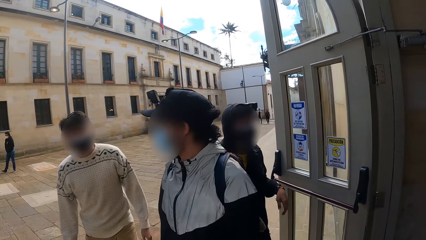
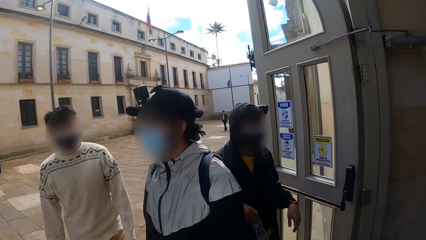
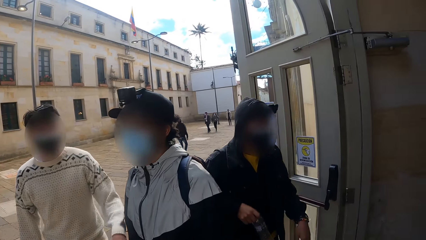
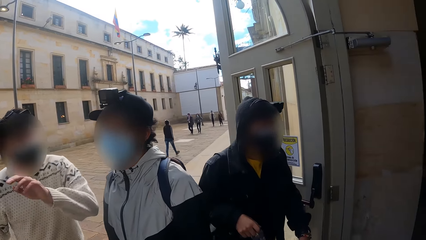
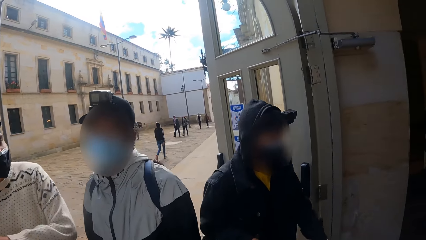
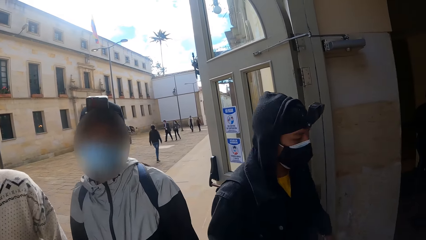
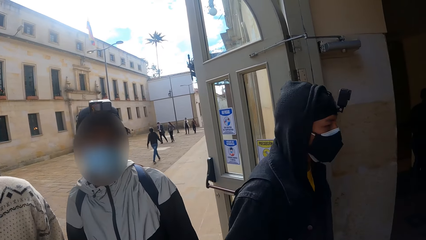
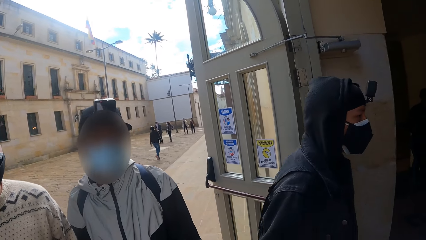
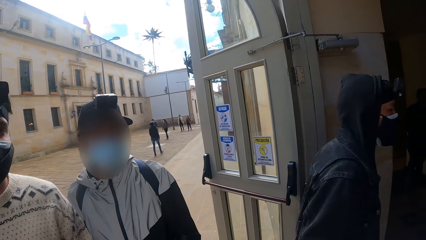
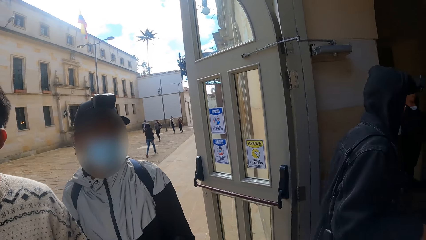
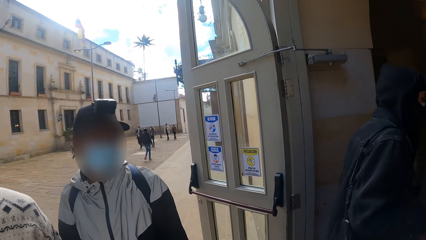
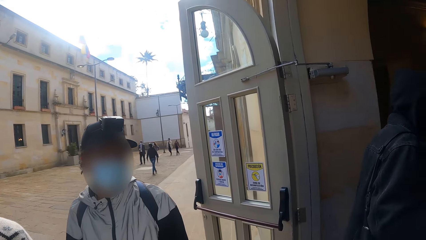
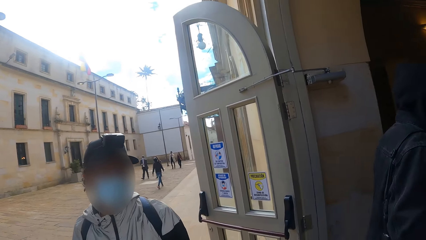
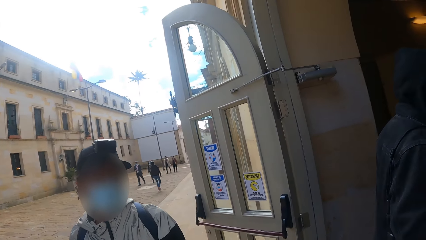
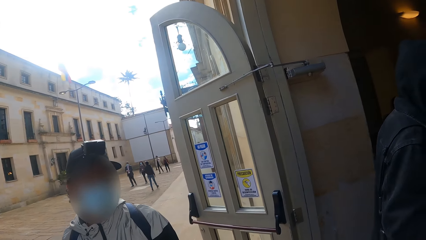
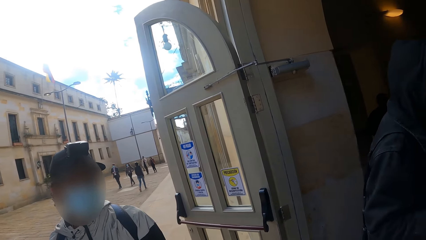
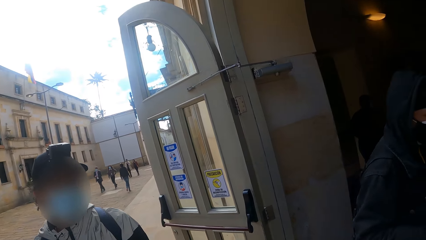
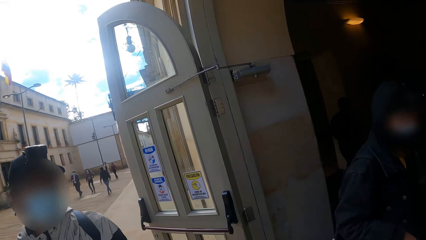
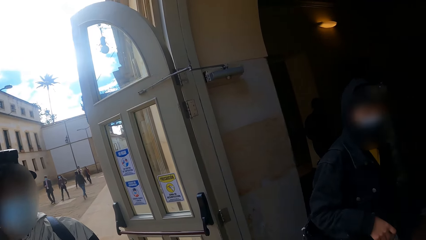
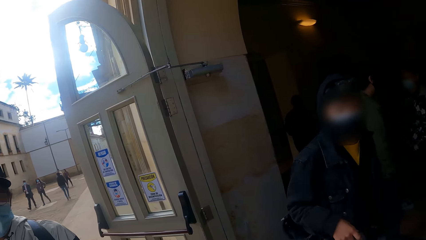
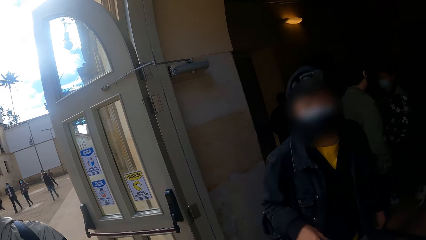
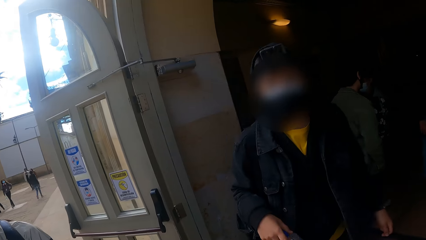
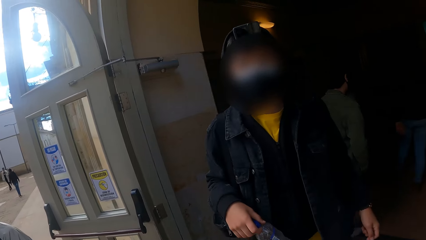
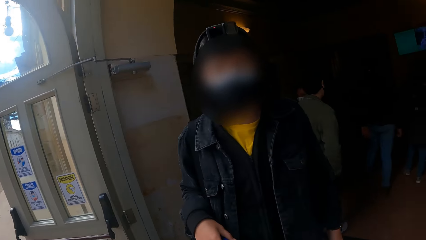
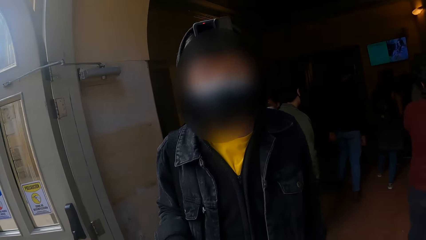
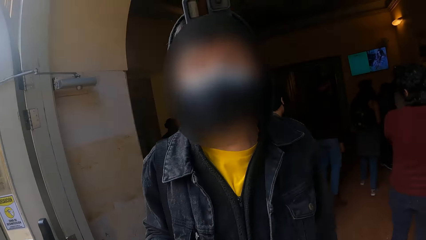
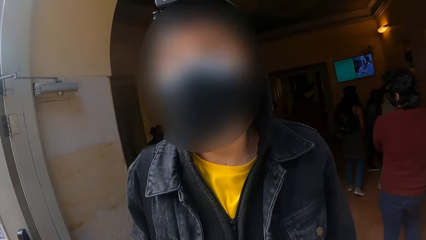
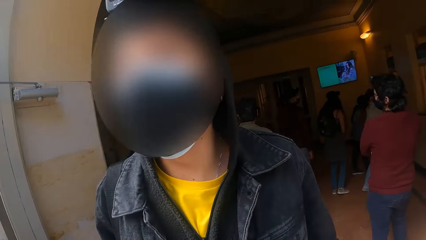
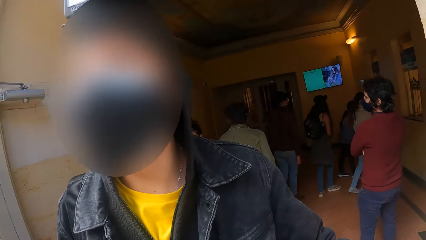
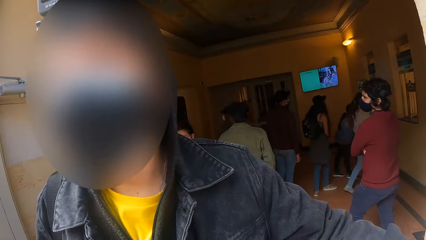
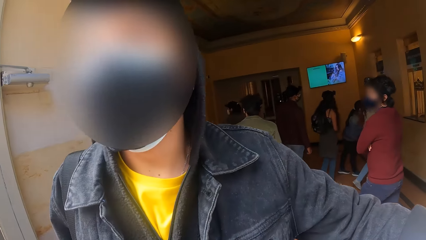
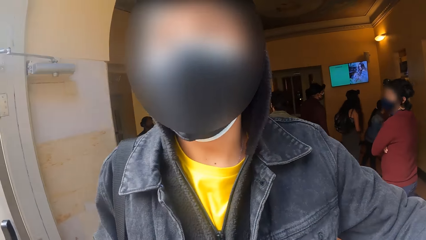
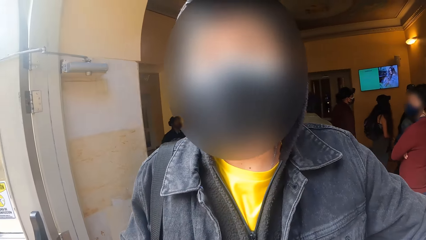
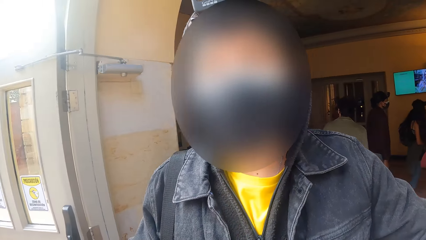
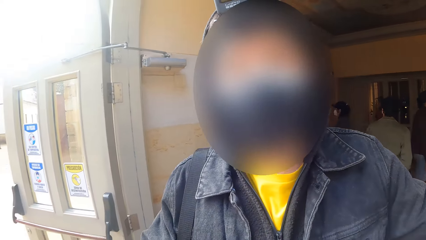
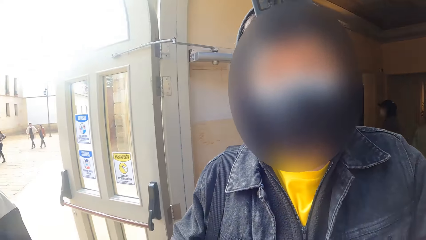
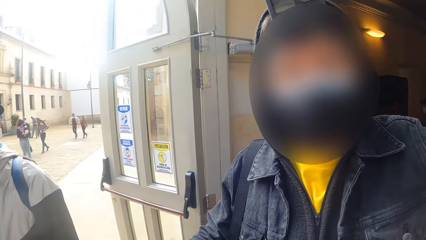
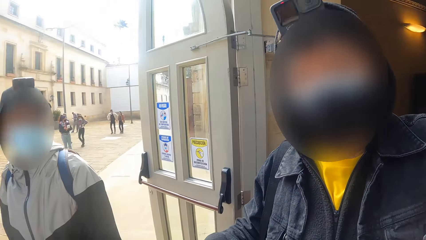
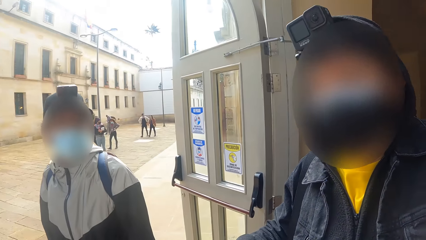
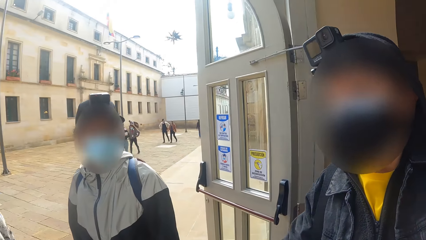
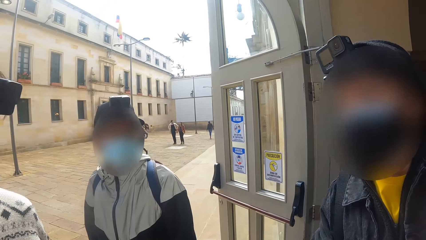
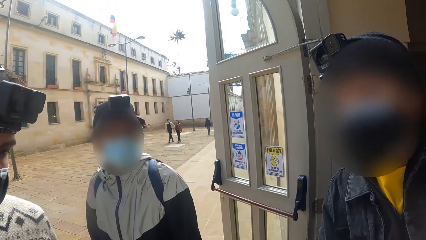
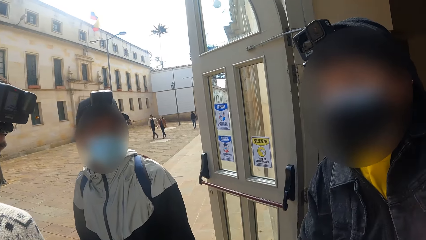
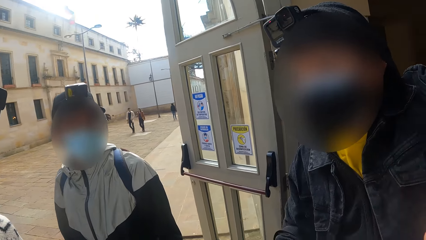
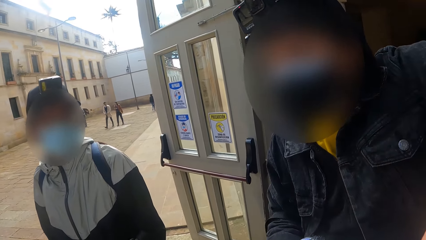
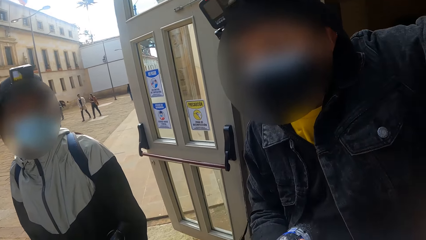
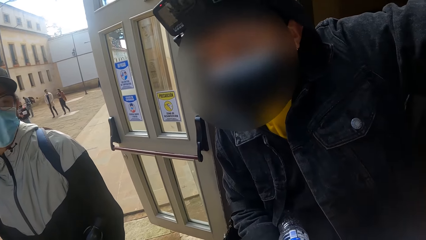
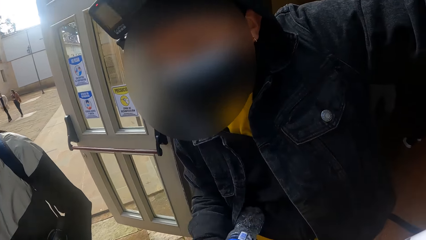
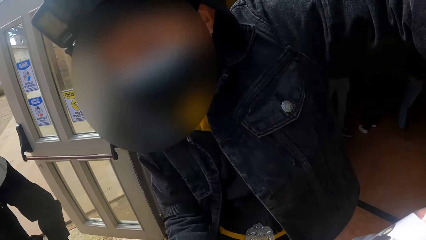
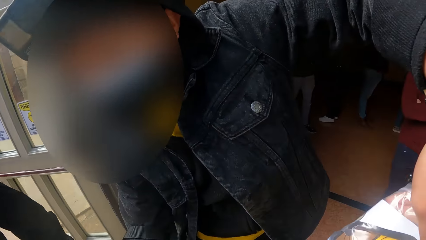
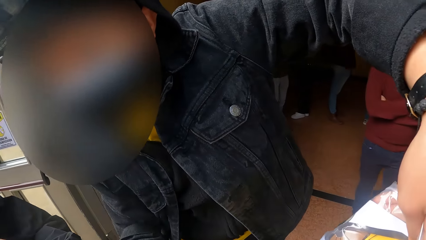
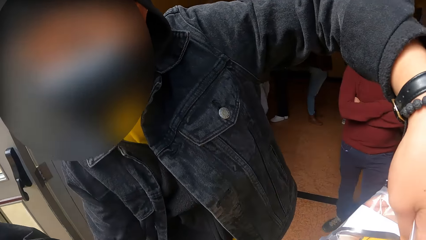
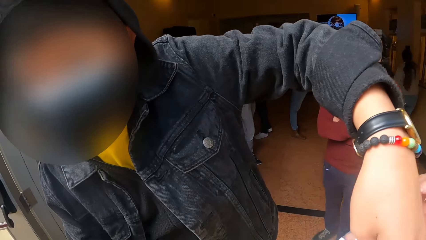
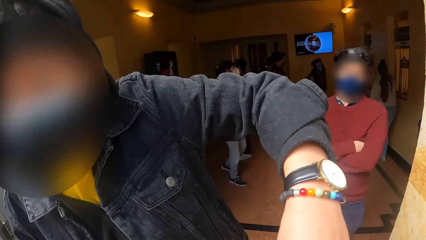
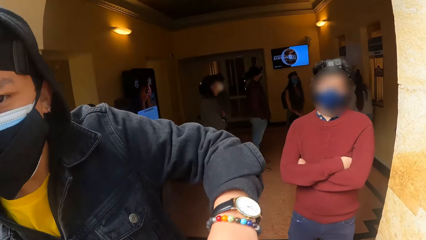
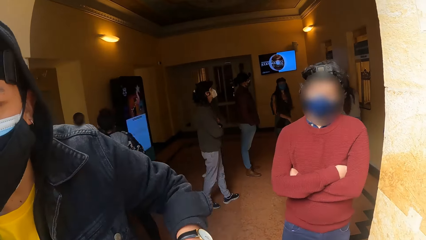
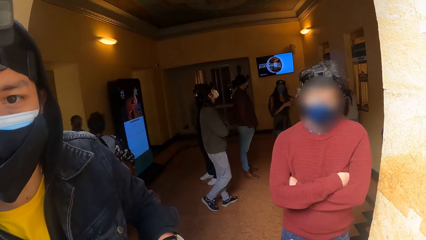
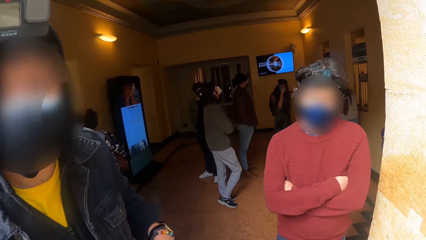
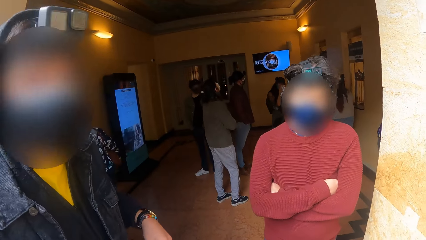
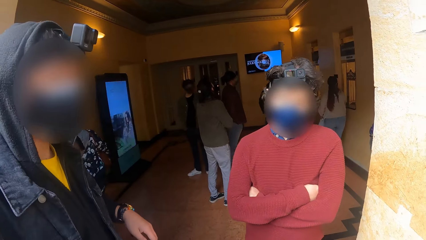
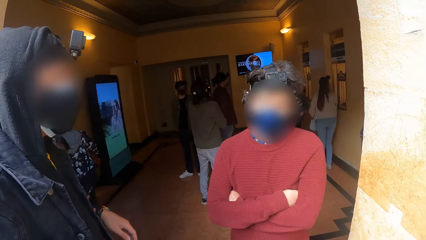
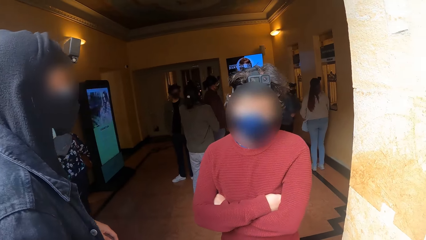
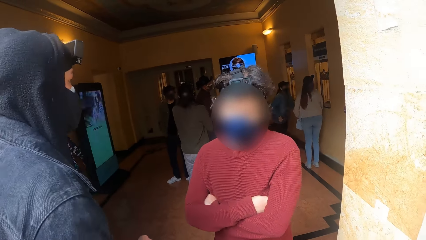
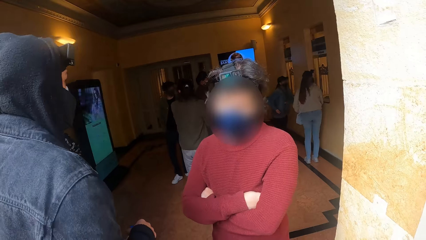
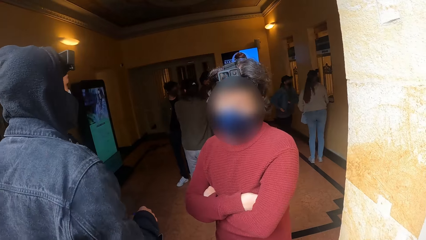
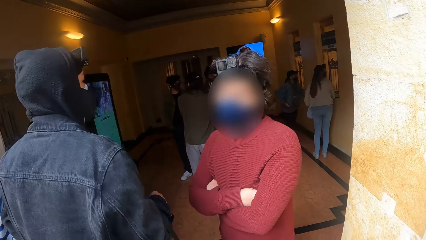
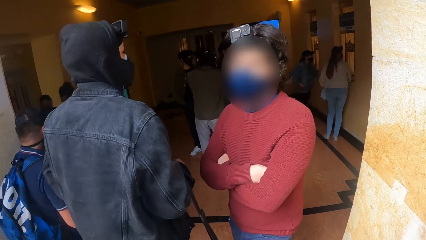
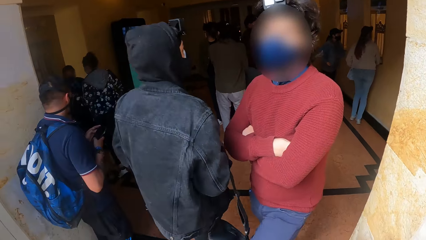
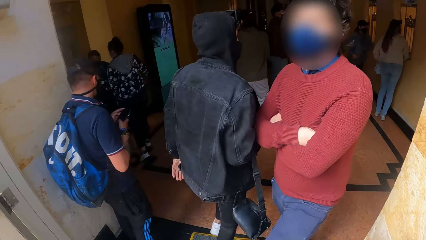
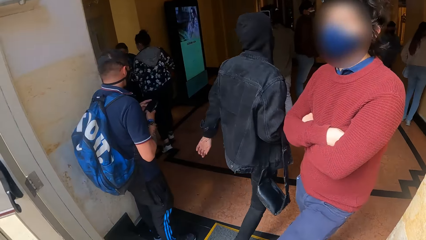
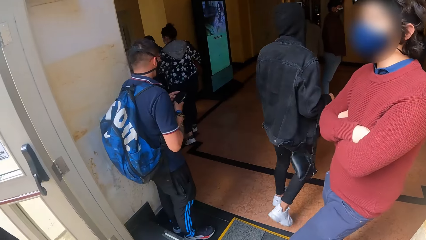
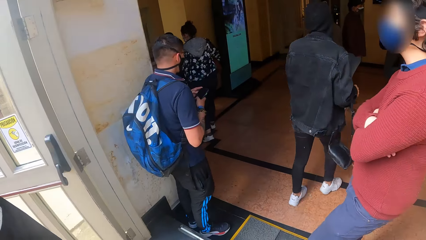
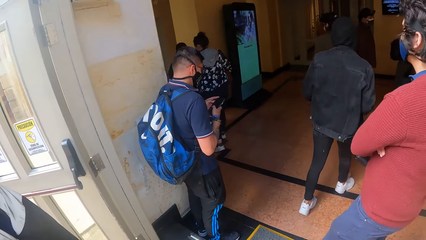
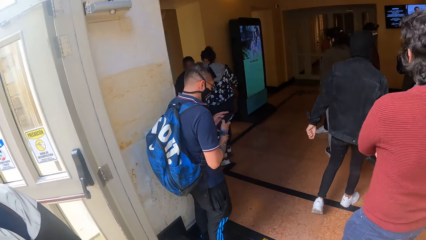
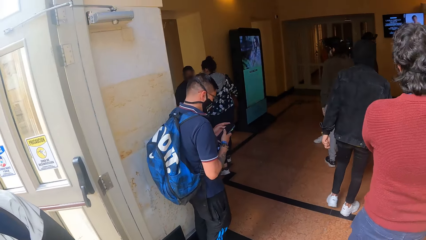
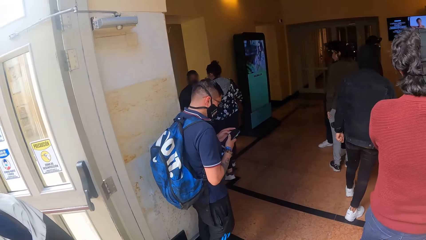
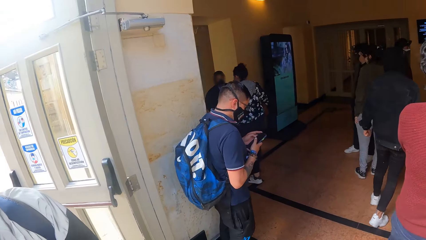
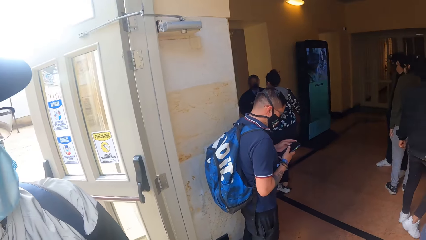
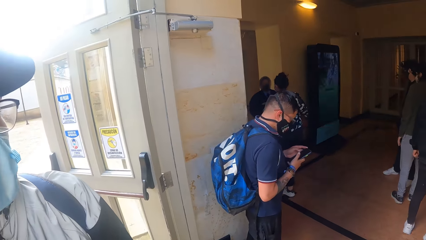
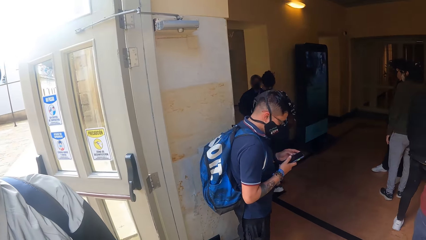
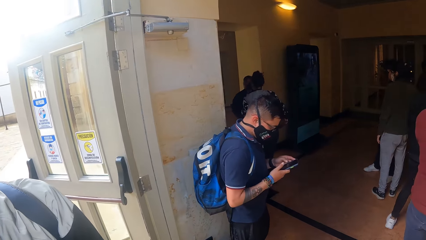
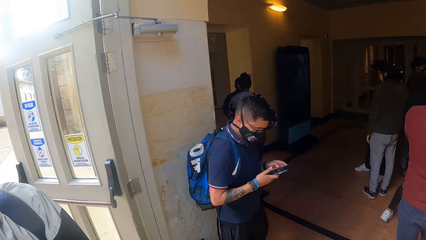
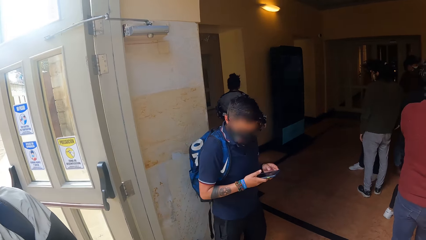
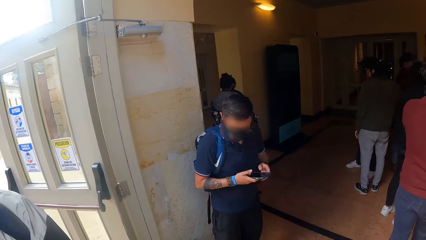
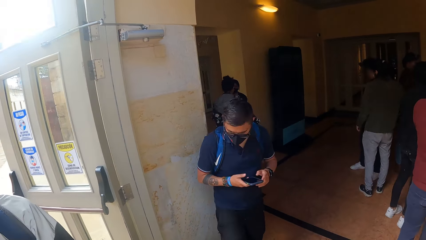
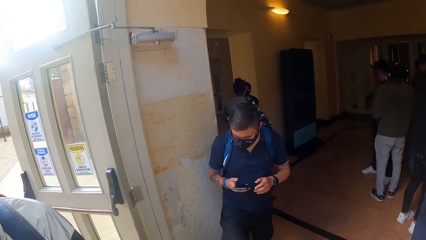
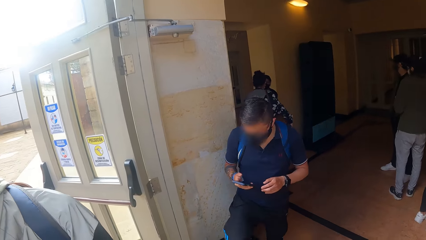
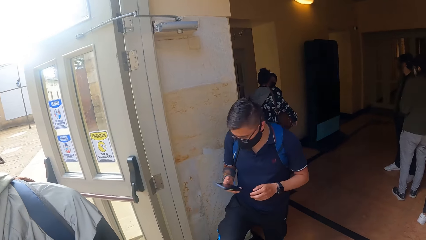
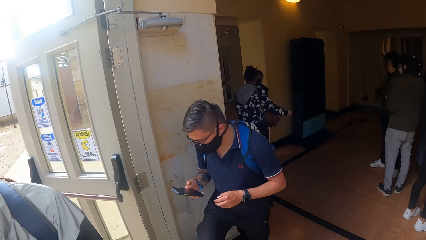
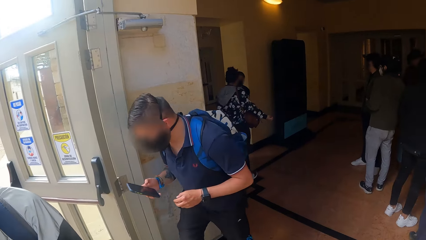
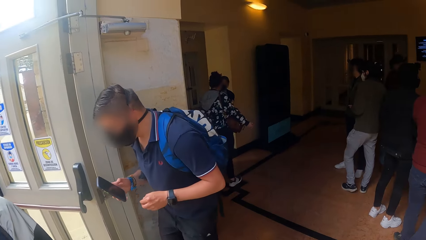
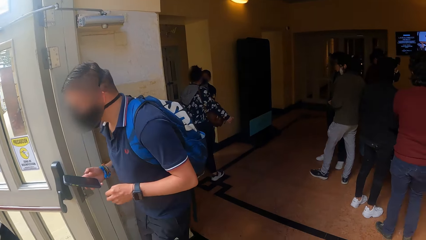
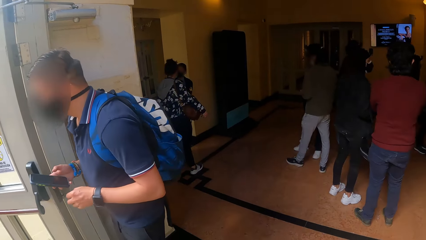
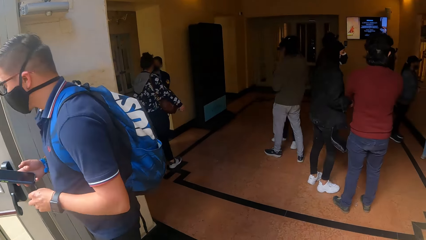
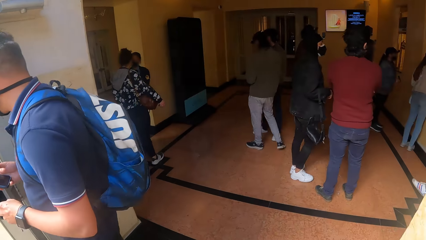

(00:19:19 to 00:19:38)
A man walks into the hall. Another man converses with the camera wearer and a third man at the entrance of the hall. The first man converses with the camera wearer, the second man and the third man at the entrance of the hall. The camera wearer stares at a man. The first man walks into the hall. A man walks away from the camera wearer. Another man operates a mobile phone with his hands. This man walks away from the hall with the mobile phone in his right hand.
